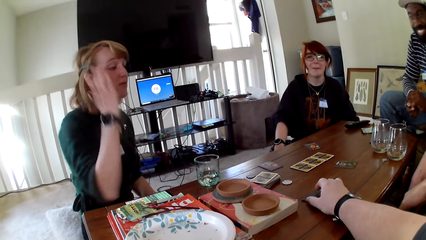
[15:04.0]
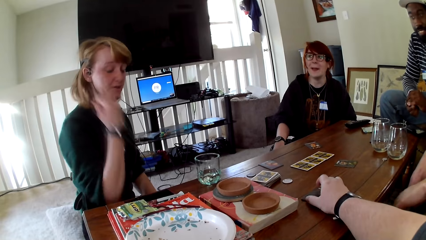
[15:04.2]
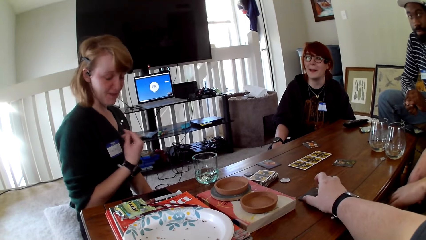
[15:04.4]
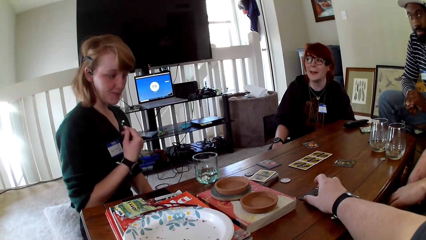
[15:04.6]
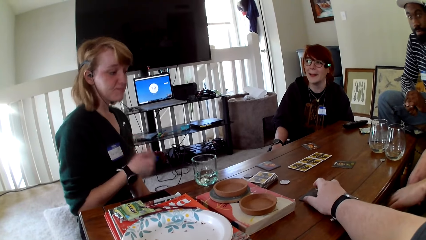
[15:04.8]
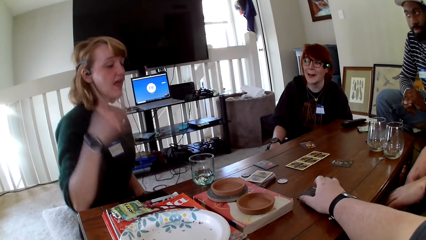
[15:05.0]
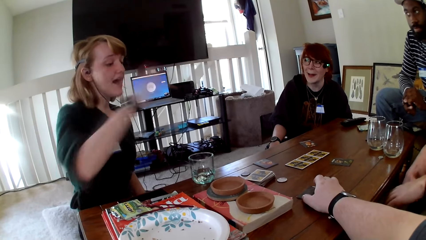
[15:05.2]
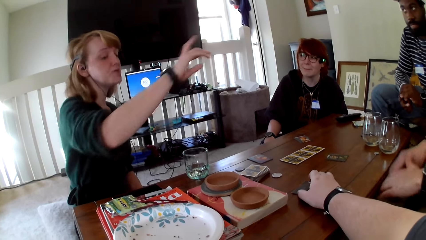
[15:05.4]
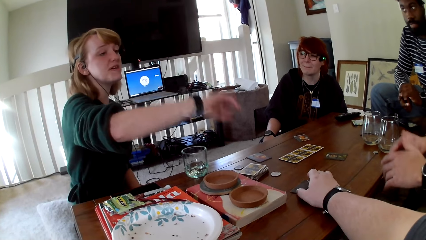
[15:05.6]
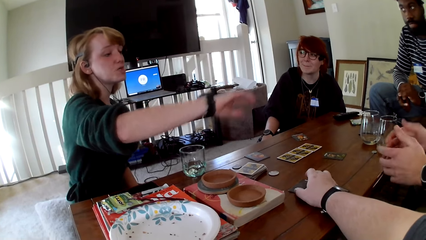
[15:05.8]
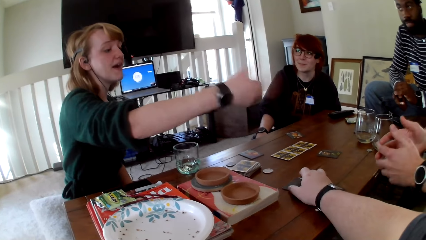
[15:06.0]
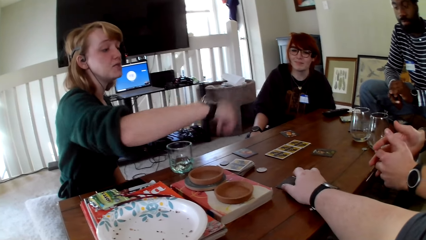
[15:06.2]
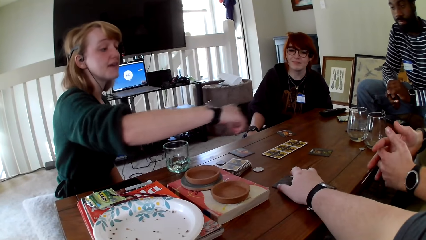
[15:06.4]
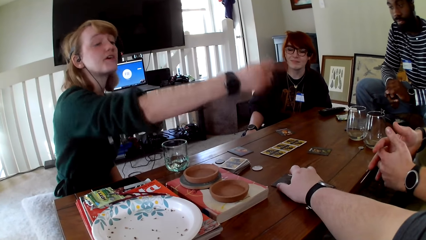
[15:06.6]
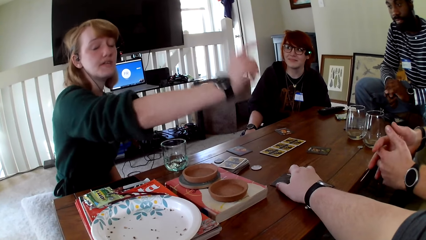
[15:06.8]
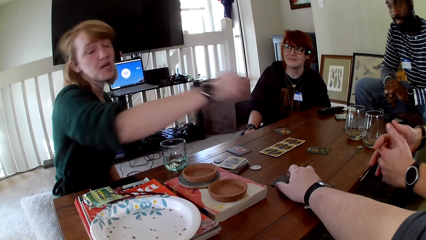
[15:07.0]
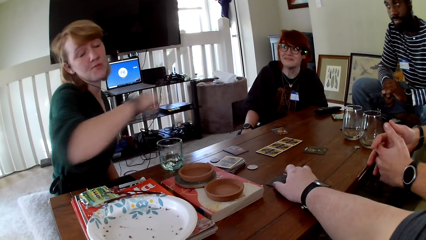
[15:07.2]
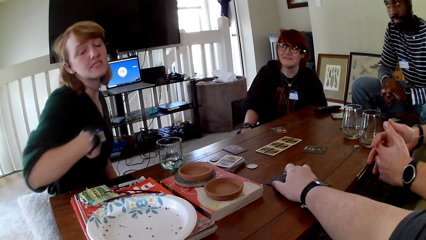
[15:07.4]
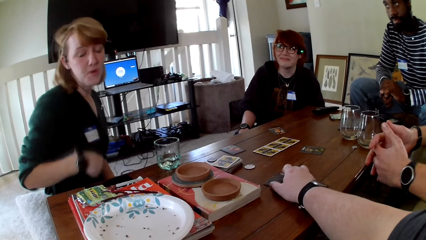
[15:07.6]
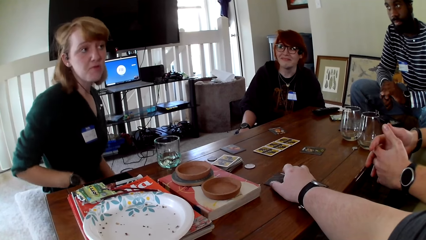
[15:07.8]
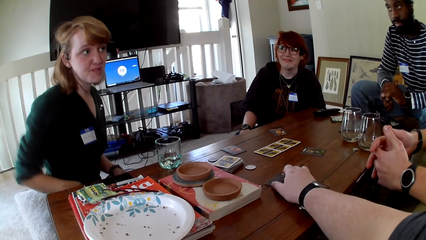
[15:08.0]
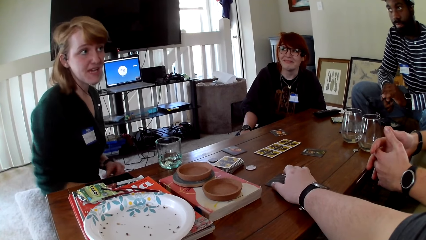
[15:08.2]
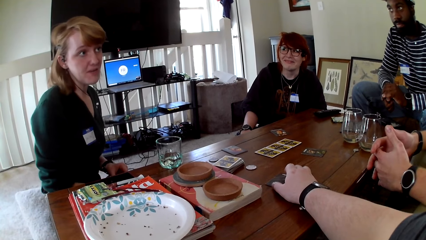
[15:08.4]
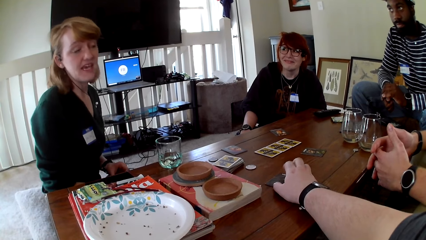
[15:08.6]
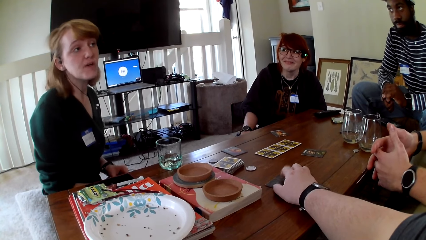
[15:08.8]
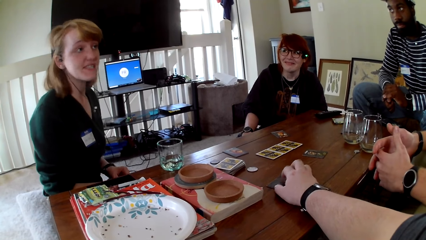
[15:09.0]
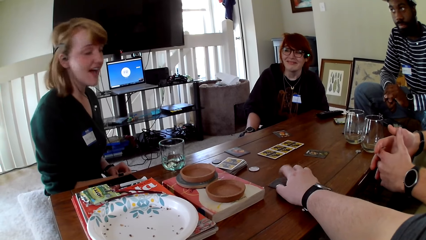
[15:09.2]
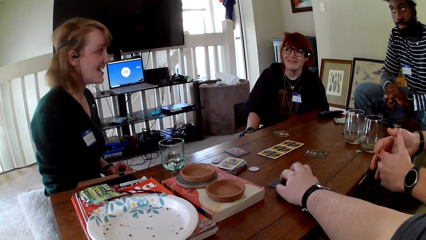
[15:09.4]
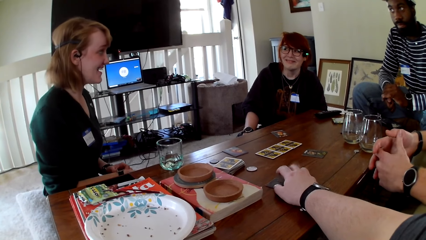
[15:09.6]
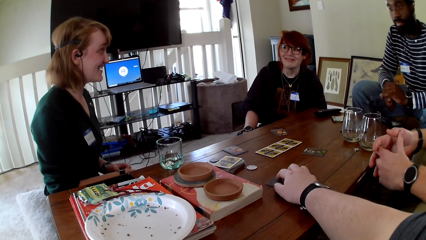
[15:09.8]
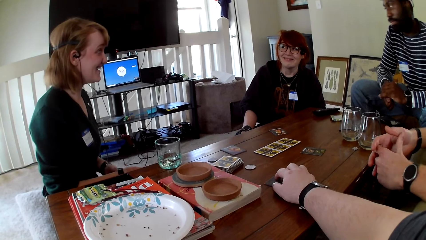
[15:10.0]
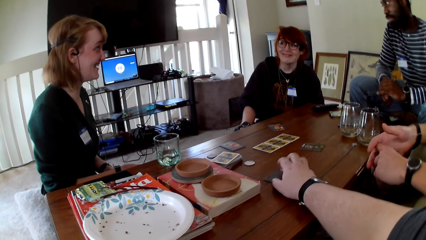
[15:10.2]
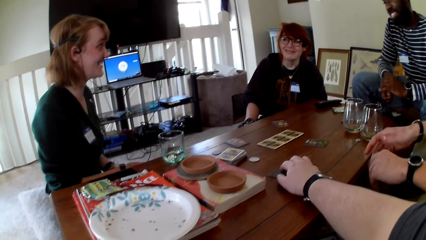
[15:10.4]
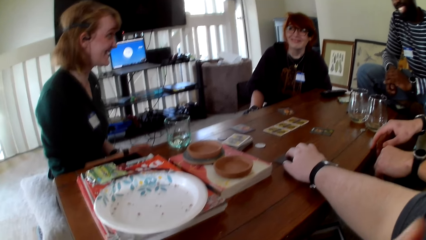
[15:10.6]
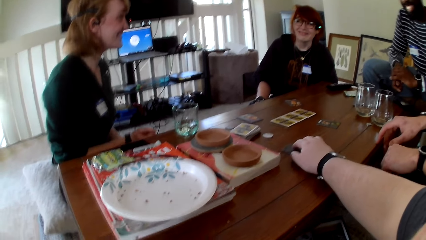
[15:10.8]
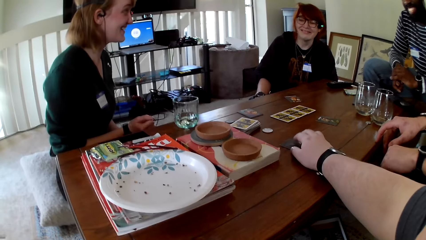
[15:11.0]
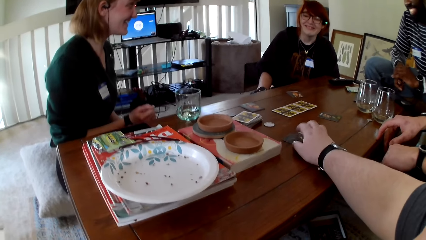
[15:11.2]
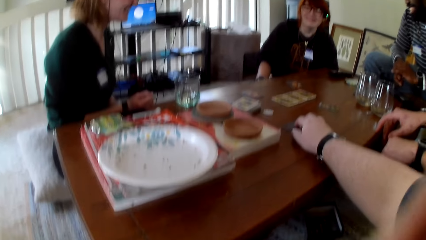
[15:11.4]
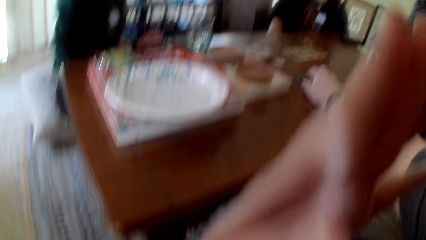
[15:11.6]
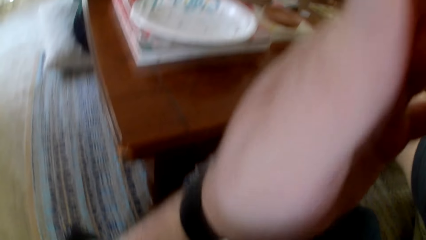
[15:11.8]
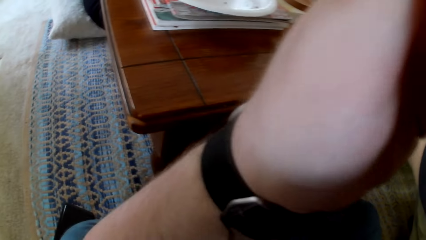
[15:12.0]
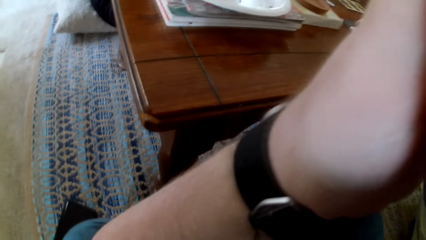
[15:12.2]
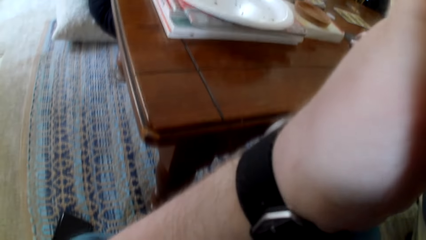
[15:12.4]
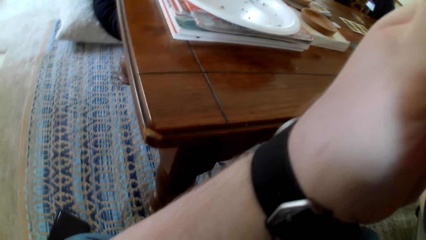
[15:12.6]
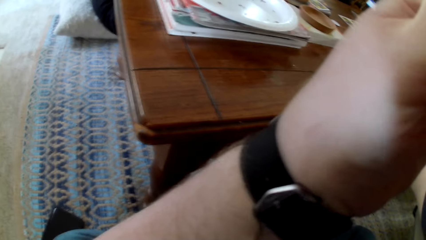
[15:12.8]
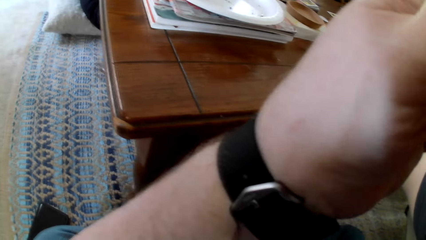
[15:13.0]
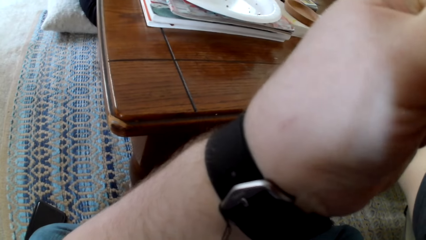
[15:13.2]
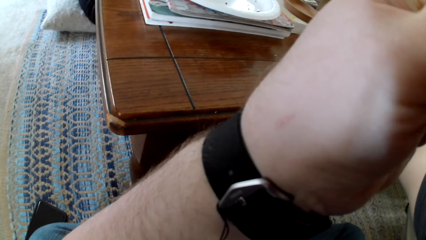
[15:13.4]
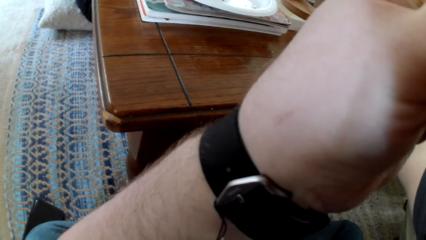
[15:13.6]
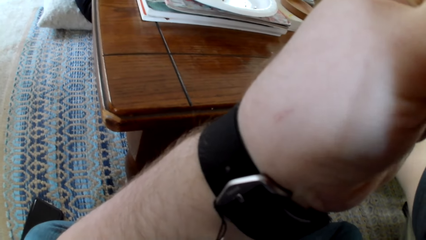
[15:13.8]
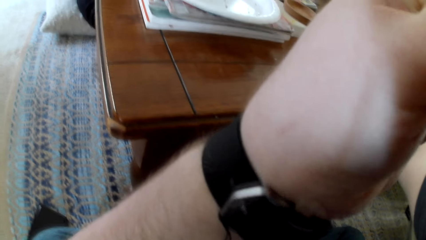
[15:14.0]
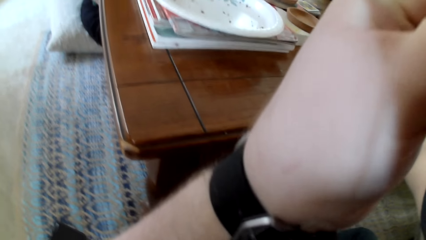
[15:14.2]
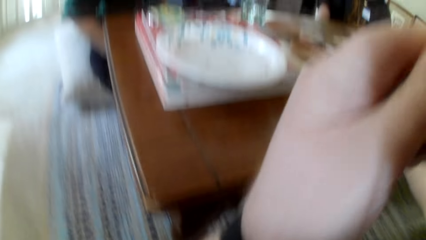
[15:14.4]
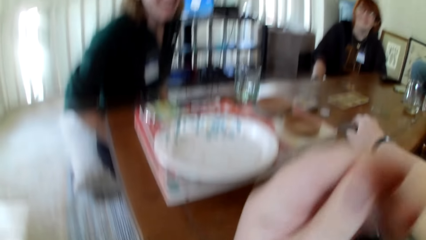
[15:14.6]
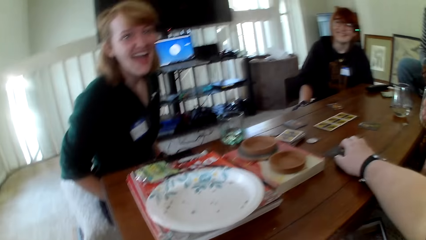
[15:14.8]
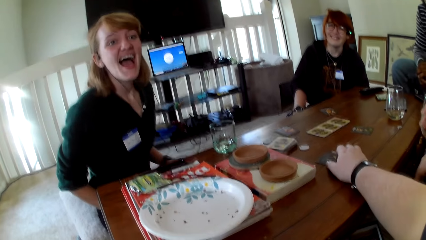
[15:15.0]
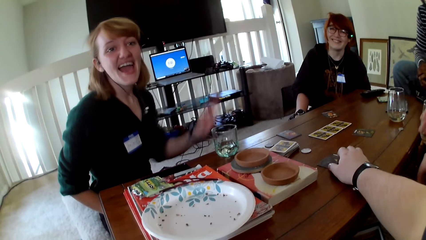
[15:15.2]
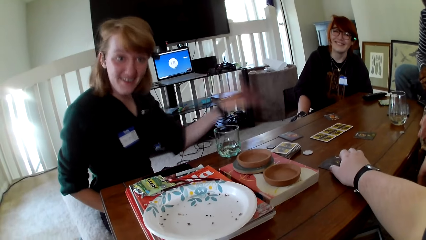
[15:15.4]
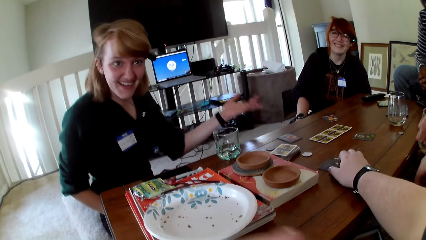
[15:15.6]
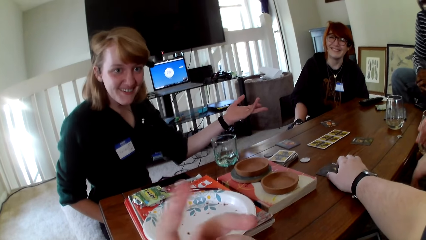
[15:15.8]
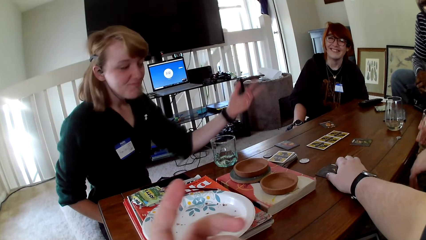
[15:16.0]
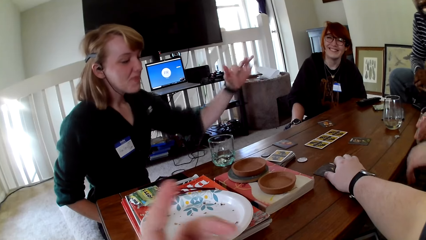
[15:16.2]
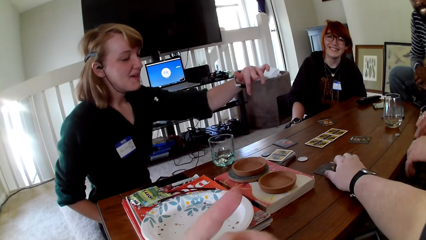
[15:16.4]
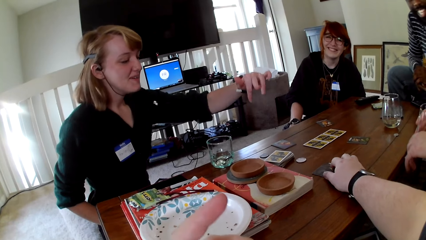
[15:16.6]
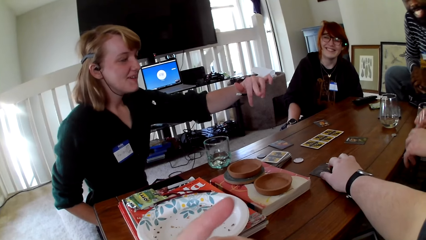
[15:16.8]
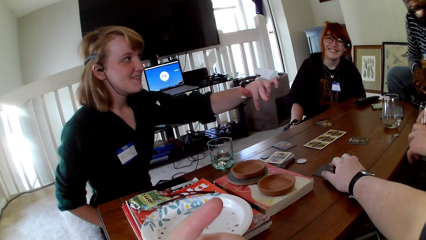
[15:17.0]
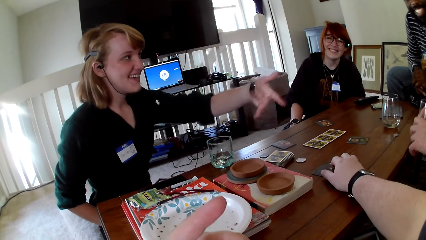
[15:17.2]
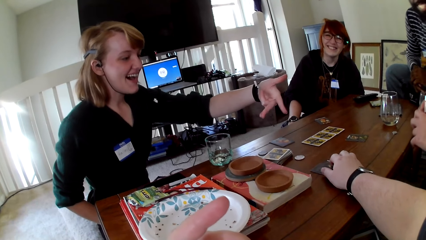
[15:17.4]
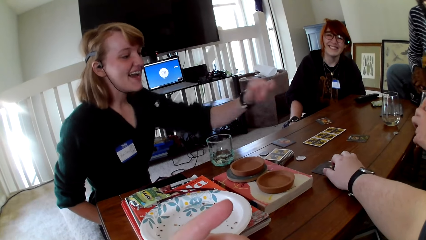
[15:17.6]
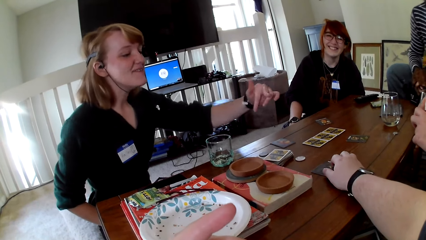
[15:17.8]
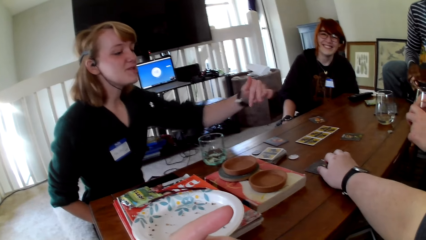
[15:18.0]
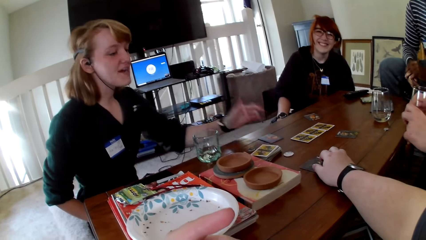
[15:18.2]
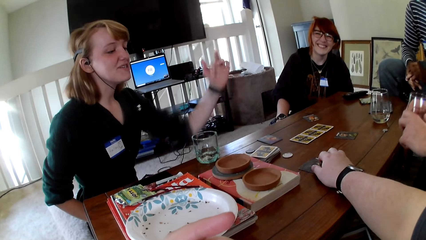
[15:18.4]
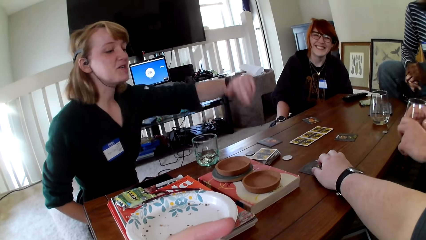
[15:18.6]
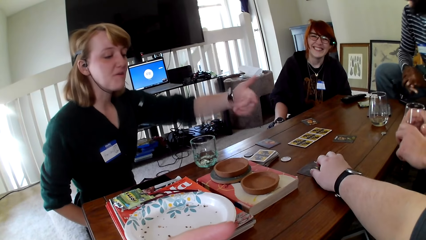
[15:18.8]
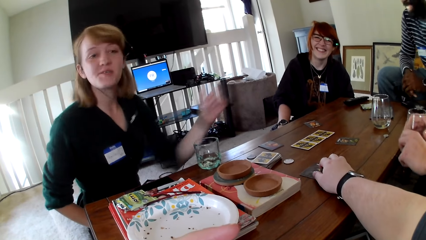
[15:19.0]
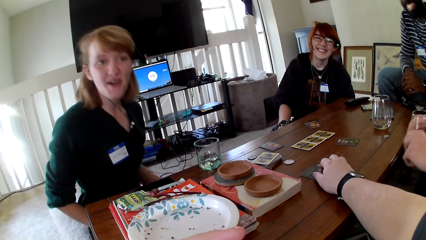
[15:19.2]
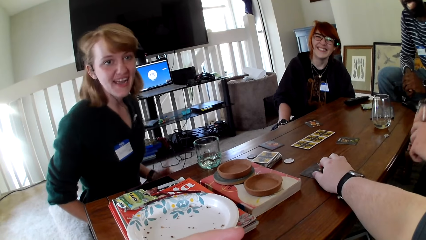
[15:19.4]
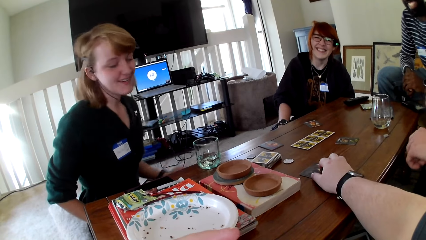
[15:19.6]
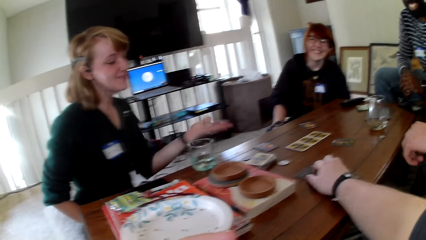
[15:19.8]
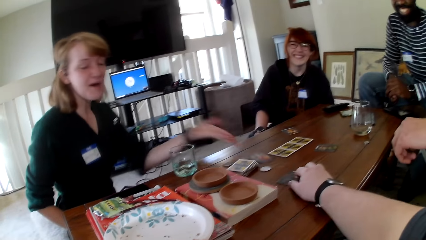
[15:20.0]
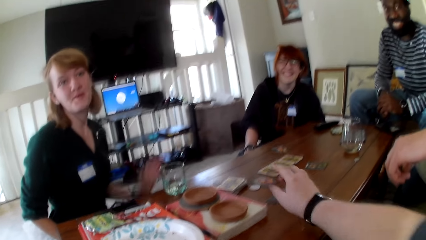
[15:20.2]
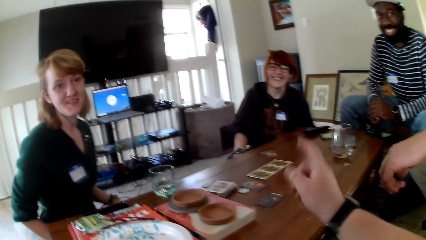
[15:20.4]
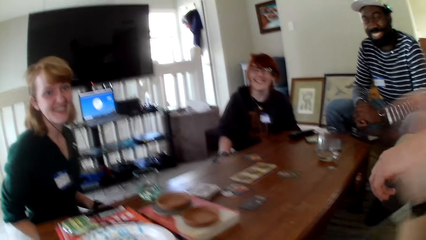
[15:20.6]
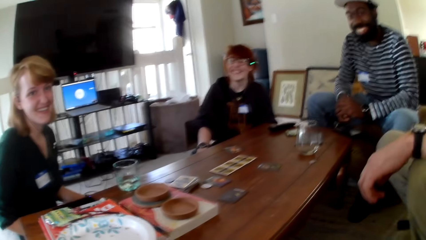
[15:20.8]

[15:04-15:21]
A woman pulls her phone, touches the phone, gestures her hand, talks and raises a hand. A man joins his fingers. The camera wearer holds the camera. He raises a hand up. He pulls his hand off the camera. The woman gestures her hand and talks. The camera wearer holds a card. He gestures his hand. The woman raises a hand up and gestures her hand.
